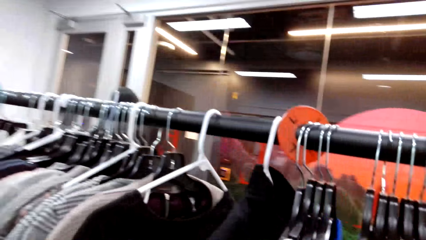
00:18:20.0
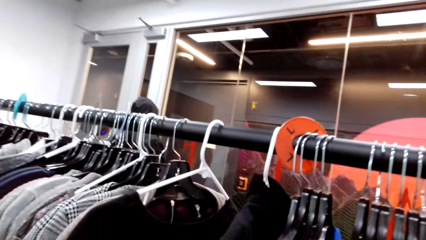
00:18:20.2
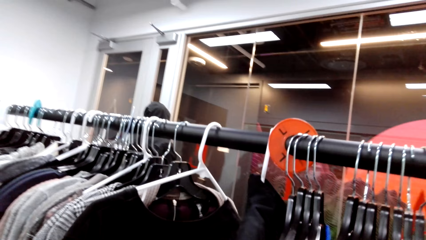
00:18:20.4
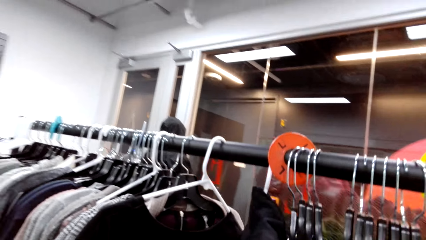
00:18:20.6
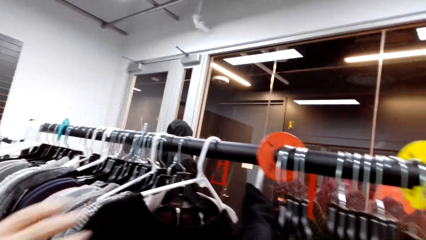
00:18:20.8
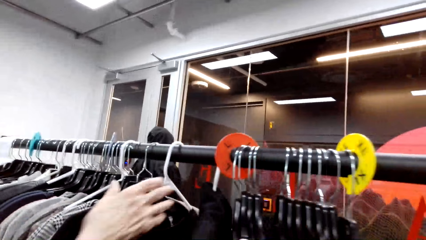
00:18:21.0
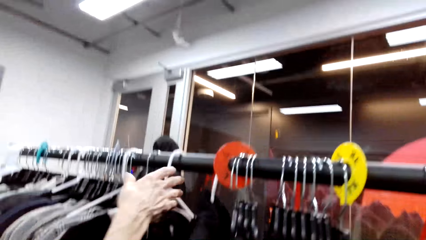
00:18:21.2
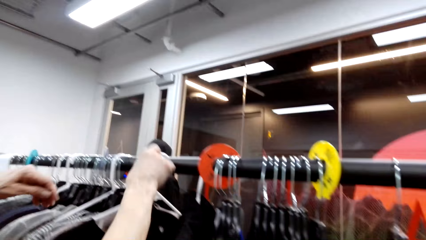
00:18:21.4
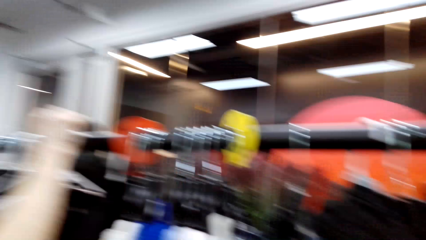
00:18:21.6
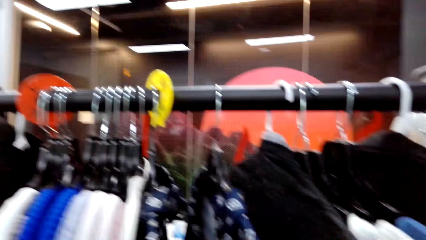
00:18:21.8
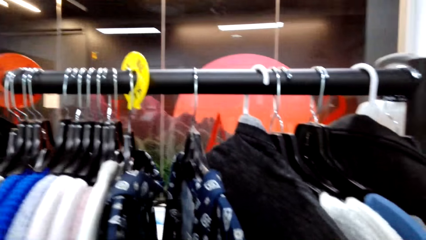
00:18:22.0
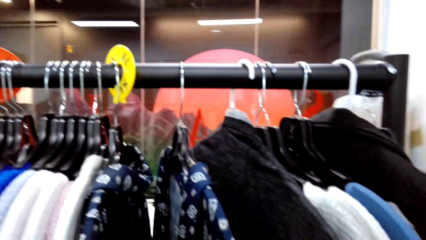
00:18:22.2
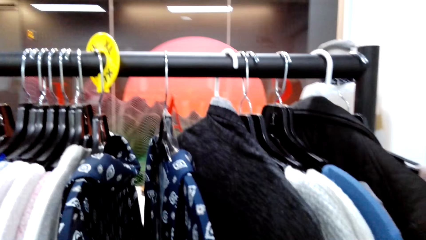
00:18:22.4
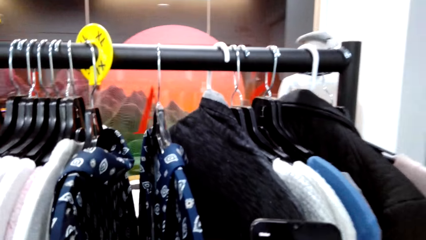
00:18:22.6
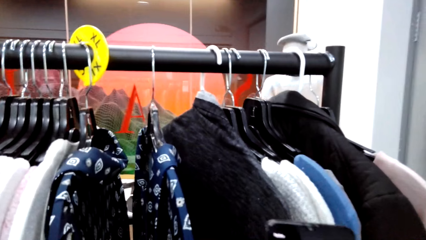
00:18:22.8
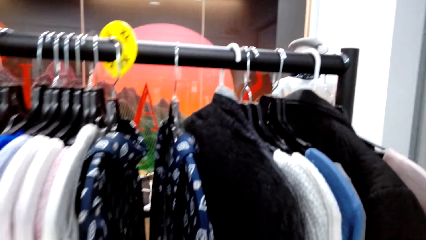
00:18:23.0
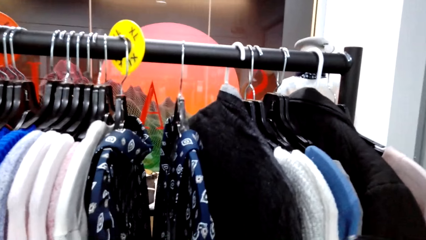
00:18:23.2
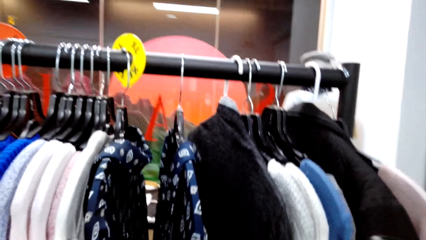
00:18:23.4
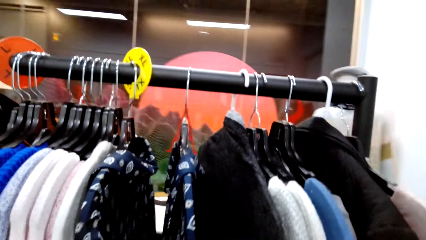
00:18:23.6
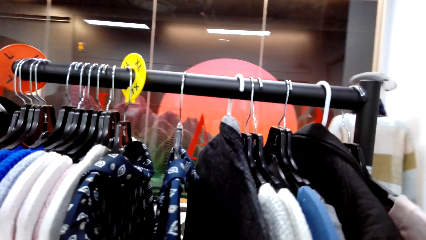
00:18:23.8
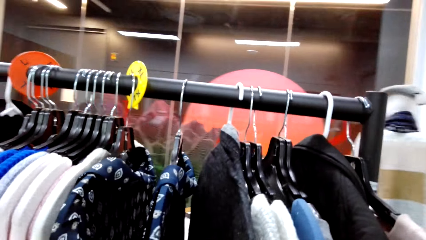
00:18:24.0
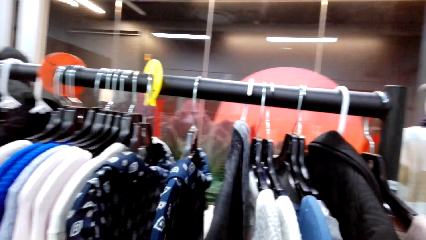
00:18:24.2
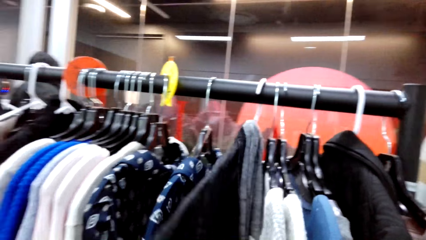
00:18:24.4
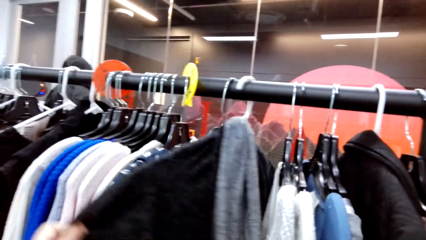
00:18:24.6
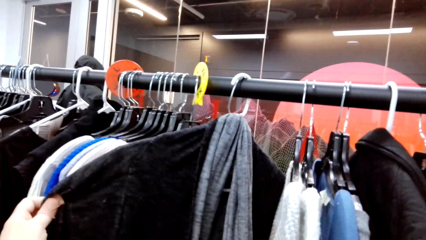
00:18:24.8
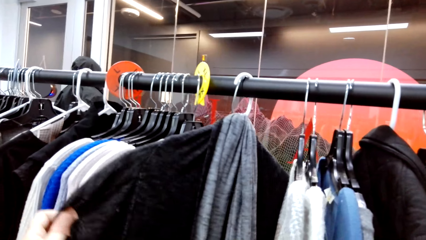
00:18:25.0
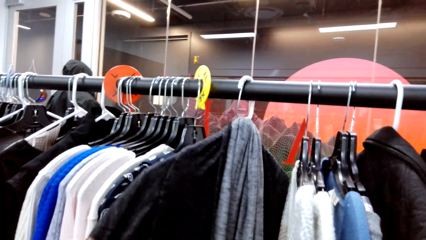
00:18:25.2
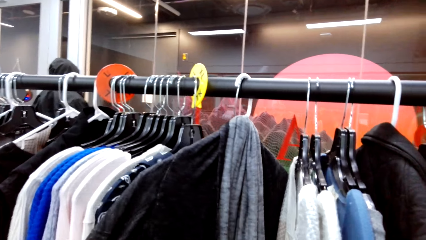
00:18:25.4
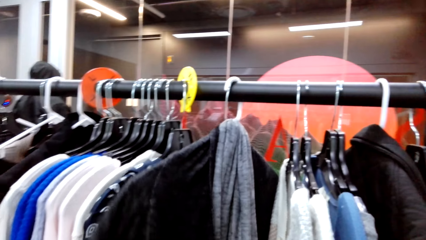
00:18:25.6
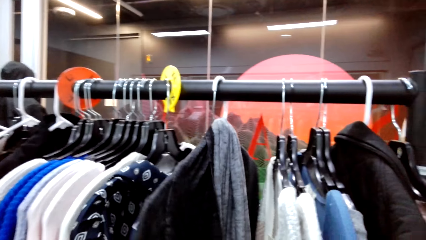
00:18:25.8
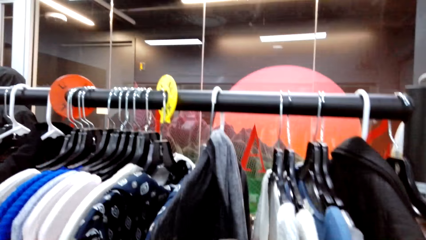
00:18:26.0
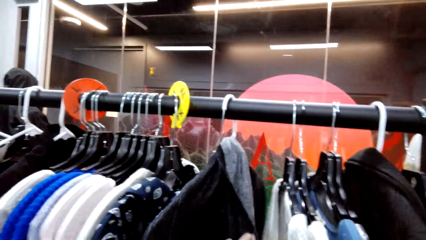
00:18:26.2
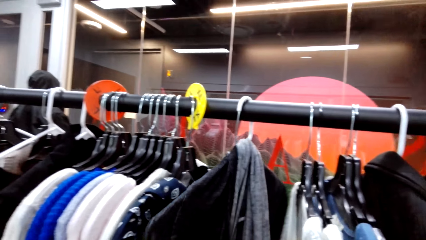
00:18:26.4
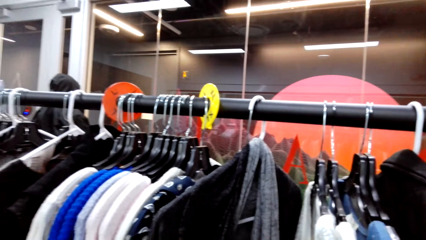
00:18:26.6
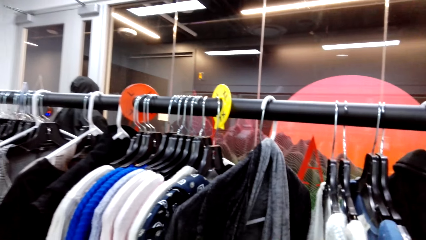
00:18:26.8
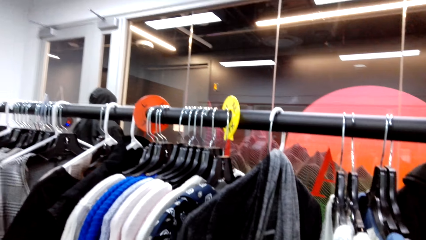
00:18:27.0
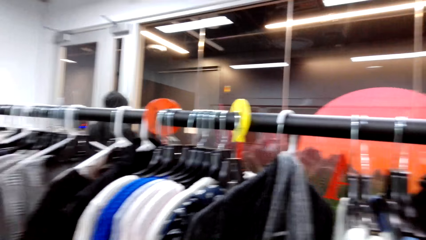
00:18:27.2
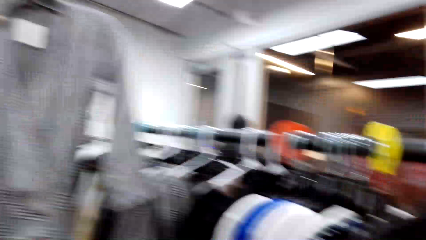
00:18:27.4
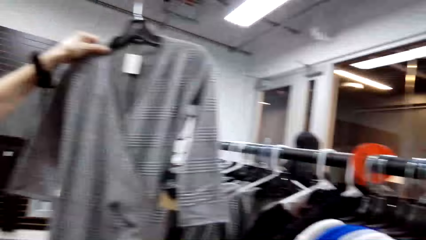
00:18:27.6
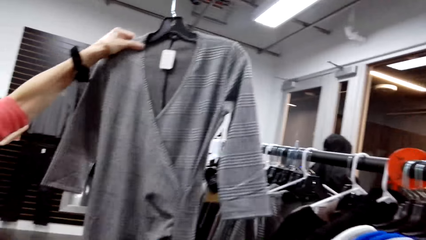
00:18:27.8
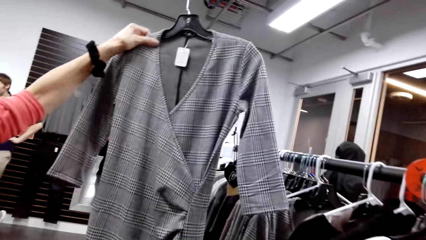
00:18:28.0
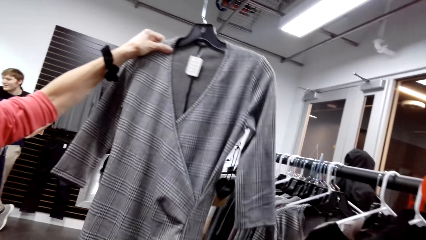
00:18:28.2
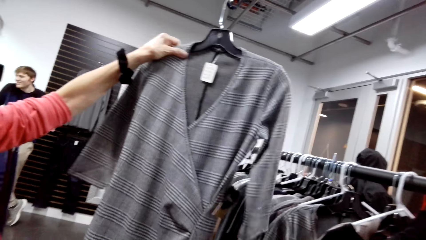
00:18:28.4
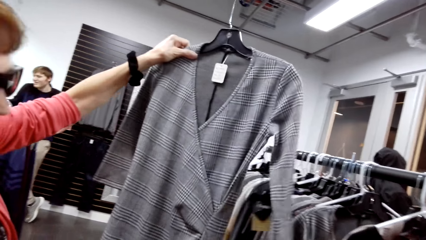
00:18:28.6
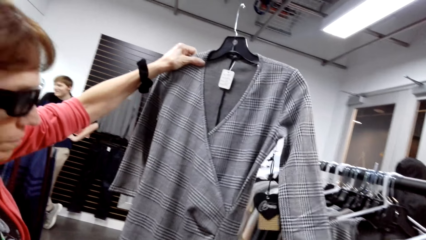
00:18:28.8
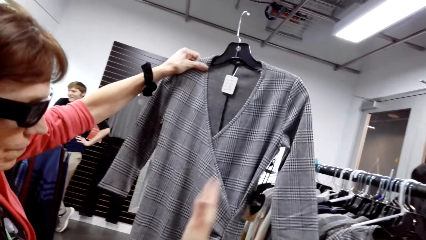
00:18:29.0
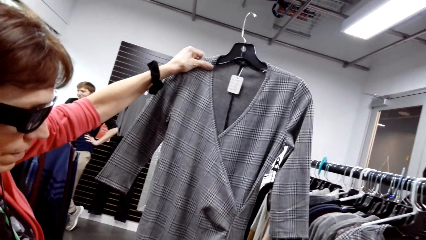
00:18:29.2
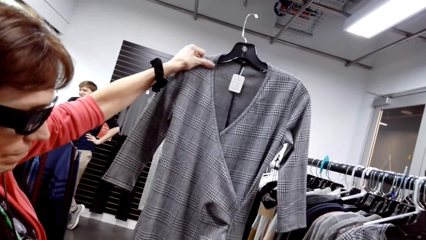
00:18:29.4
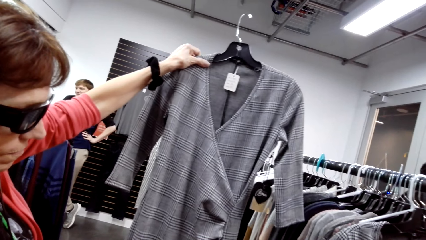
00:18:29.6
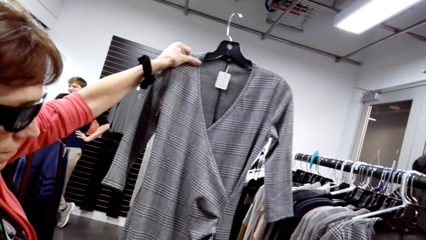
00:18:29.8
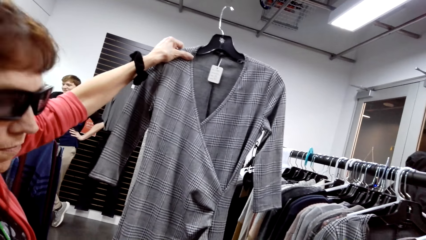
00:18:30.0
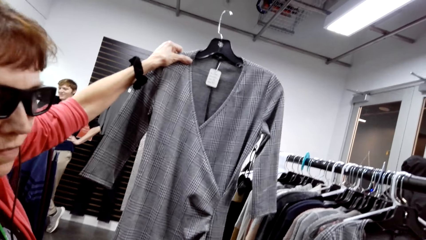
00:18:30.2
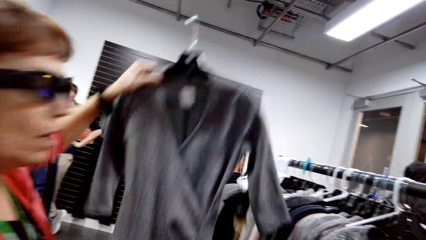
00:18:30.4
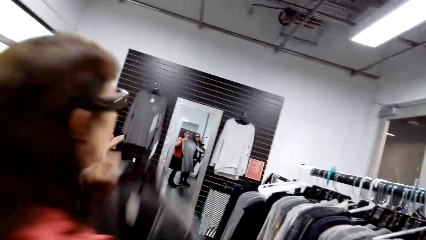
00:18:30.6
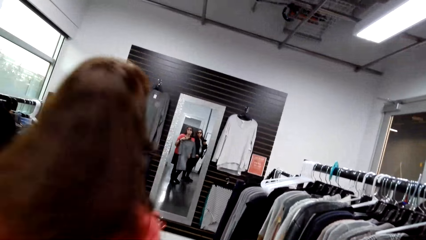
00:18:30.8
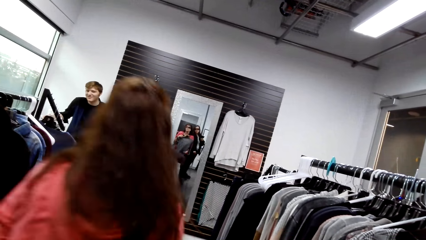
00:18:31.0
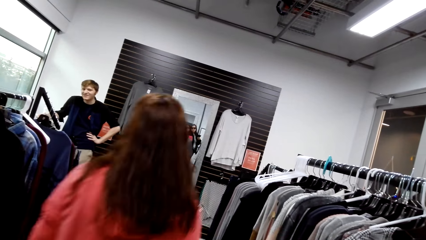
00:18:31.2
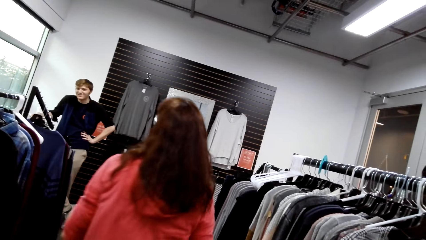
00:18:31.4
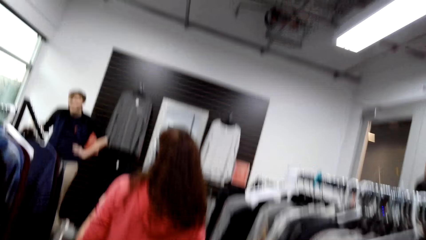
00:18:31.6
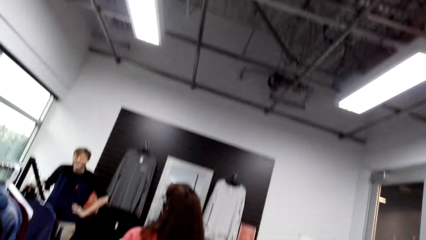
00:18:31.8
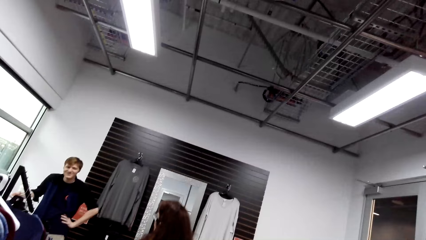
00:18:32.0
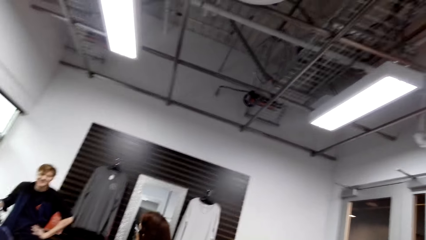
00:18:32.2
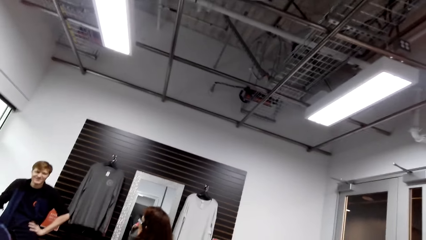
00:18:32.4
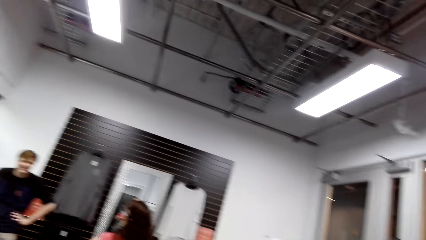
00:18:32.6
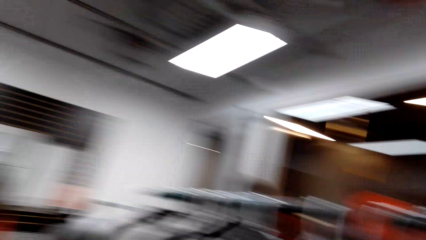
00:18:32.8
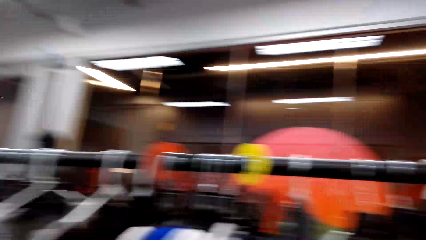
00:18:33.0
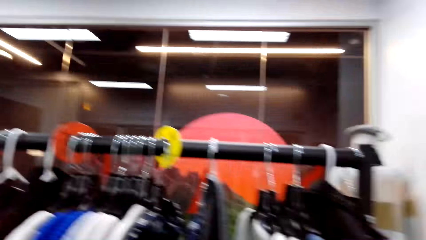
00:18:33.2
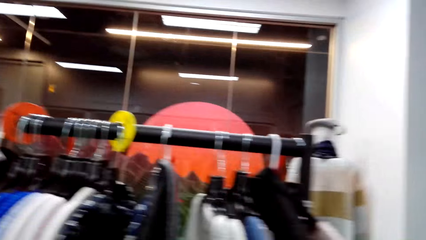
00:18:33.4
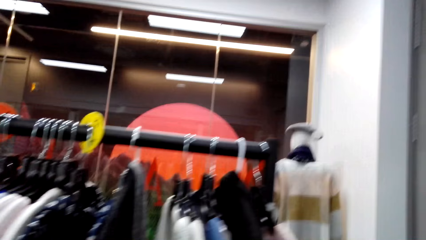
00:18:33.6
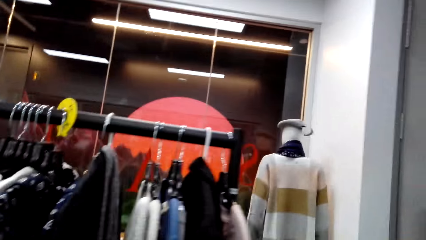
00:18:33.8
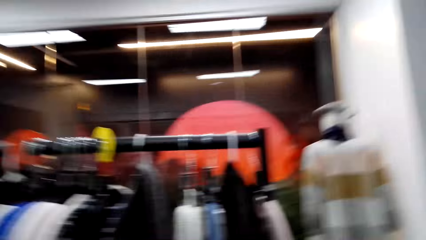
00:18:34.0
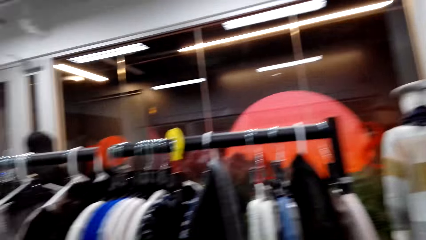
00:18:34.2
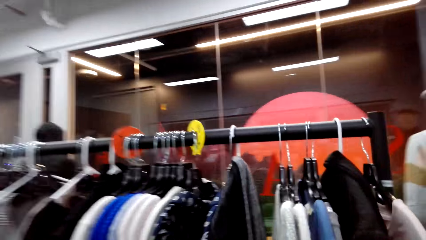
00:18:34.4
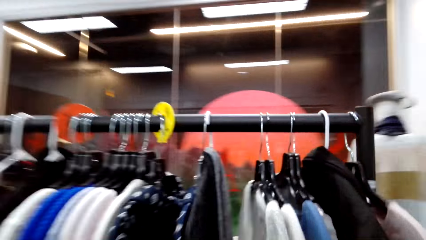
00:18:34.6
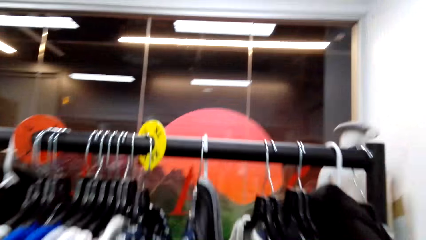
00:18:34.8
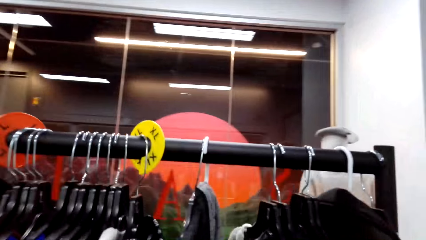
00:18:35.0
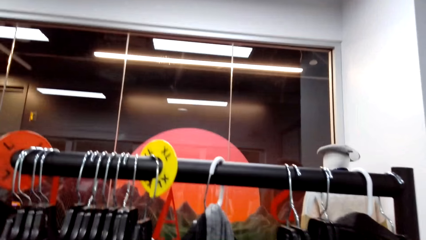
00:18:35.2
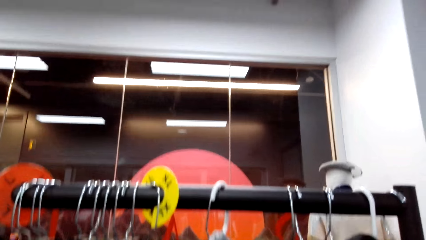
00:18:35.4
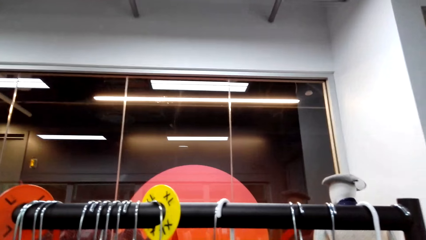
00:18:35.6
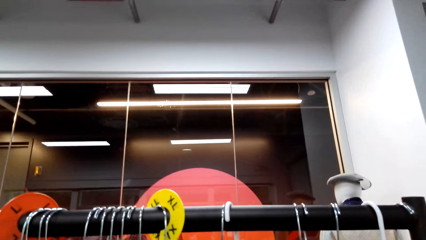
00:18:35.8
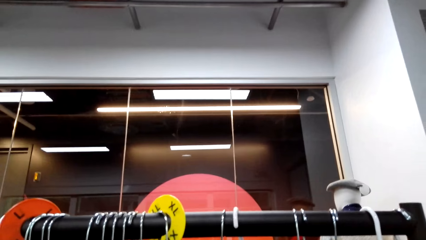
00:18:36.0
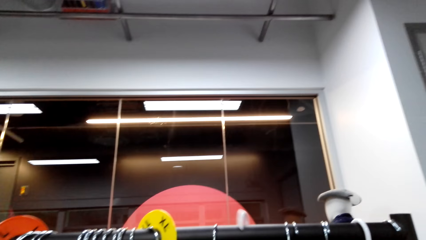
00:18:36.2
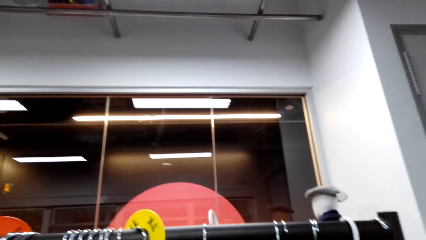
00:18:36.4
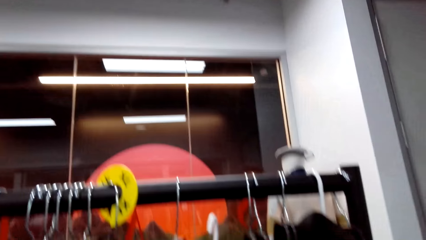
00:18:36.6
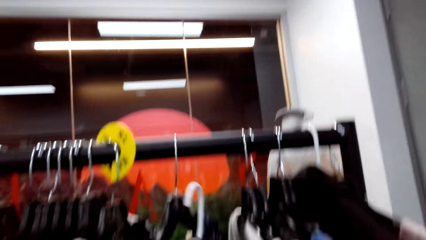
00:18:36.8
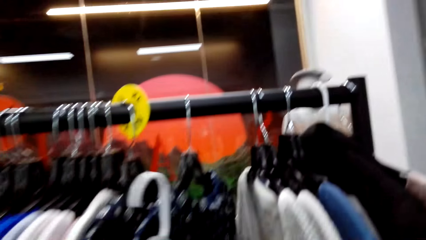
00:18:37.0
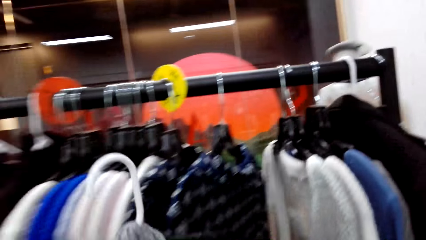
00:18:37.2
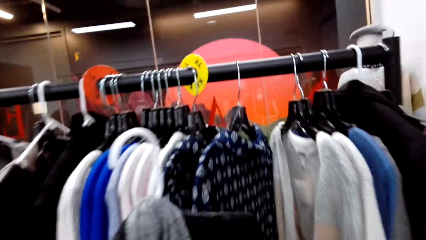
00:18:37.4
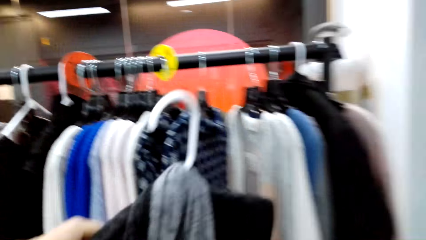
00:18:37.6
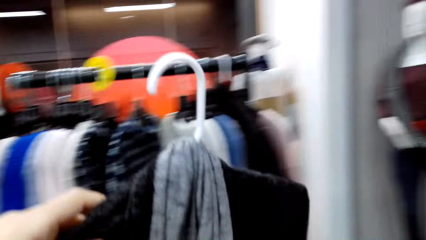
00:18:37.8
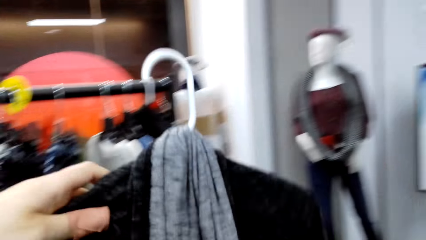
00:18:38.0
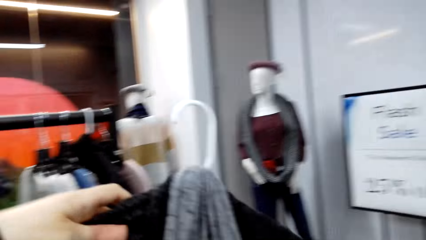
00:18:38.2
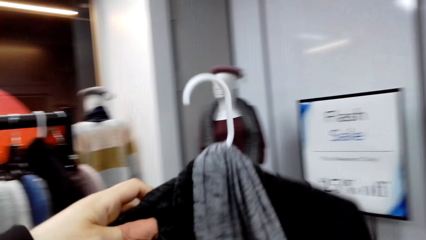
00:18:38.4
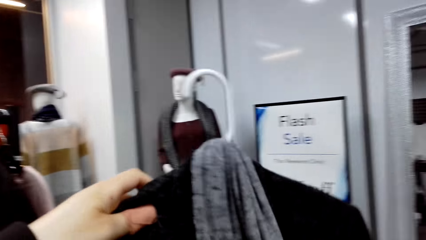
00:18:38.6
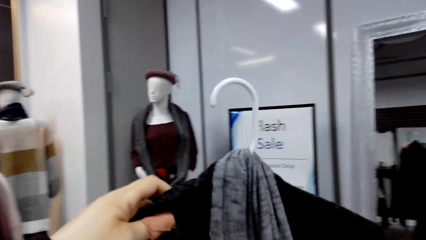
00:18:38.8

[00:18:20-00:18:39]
The camera wearer looks around. They look at a sweater on the clothing rack. A lady lifts a blouse. The camera wearer looks at the blouse. The lady walks away. The camera wearer unhangs the sweater.
